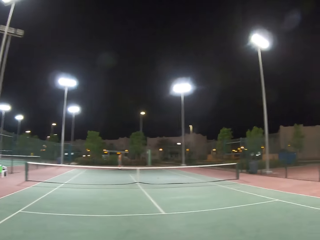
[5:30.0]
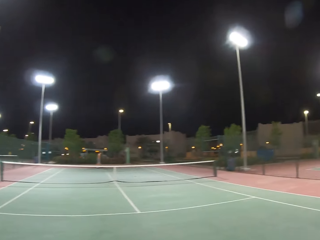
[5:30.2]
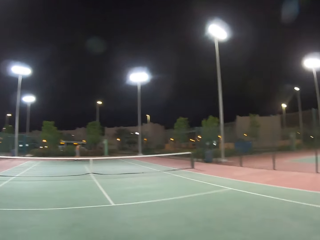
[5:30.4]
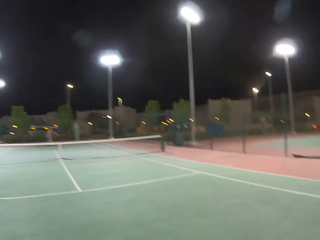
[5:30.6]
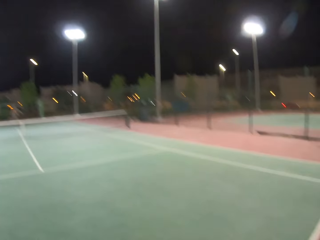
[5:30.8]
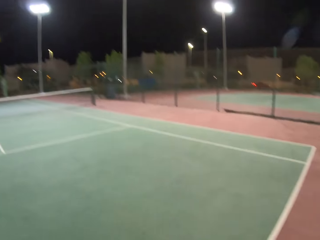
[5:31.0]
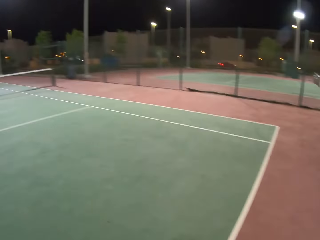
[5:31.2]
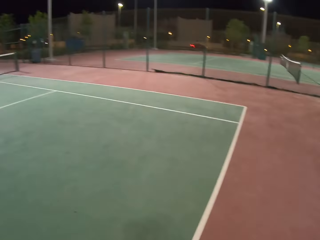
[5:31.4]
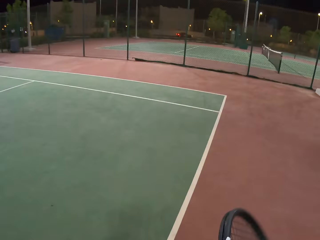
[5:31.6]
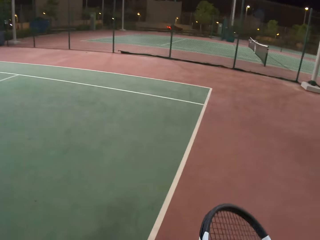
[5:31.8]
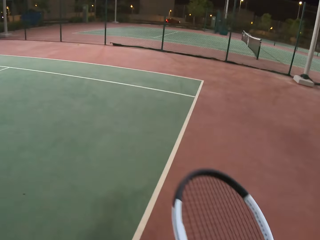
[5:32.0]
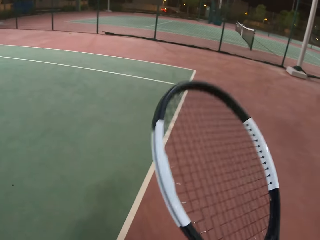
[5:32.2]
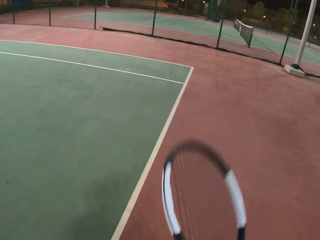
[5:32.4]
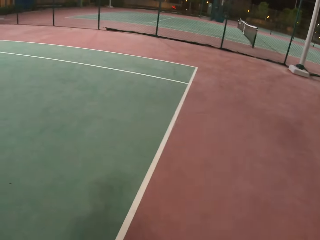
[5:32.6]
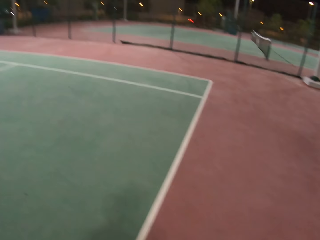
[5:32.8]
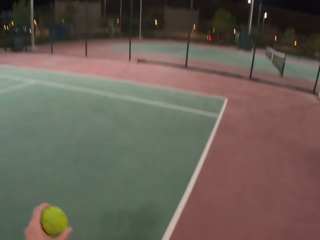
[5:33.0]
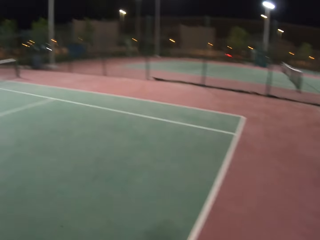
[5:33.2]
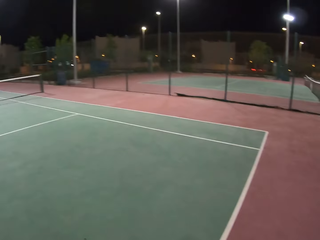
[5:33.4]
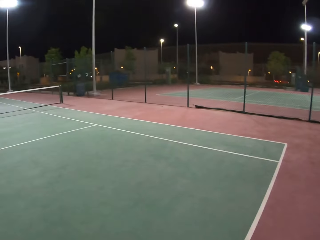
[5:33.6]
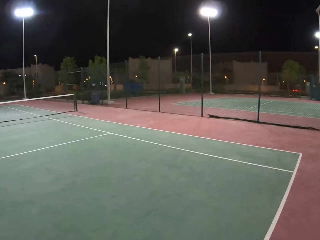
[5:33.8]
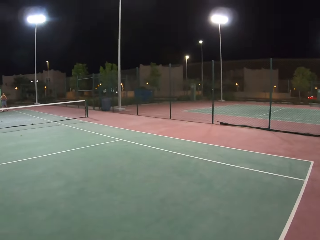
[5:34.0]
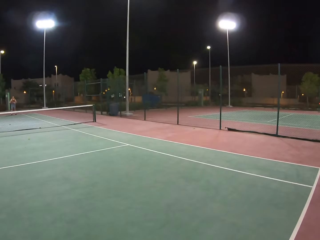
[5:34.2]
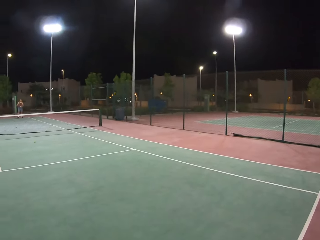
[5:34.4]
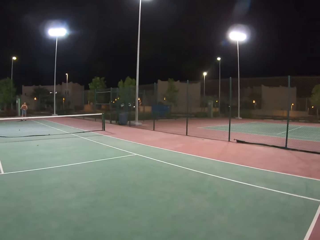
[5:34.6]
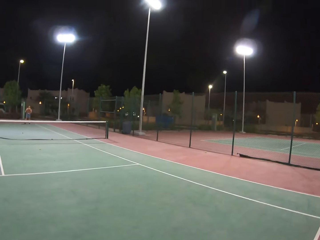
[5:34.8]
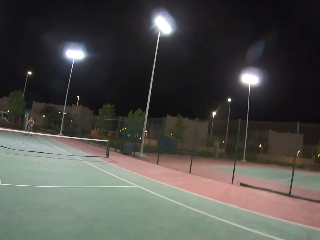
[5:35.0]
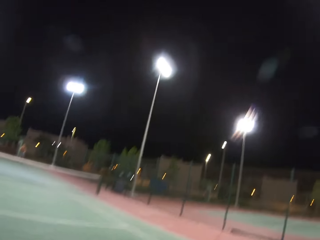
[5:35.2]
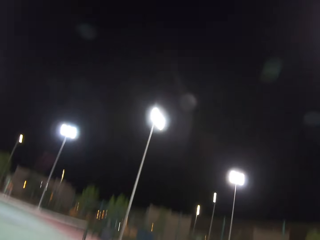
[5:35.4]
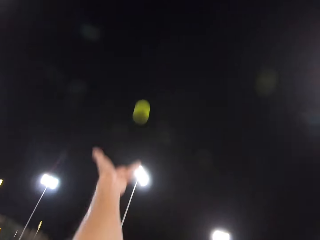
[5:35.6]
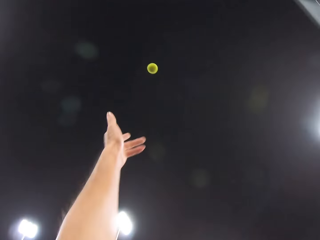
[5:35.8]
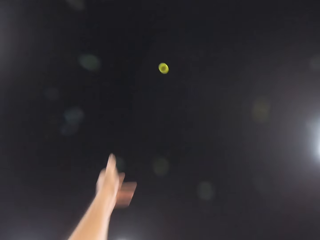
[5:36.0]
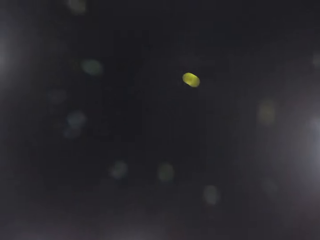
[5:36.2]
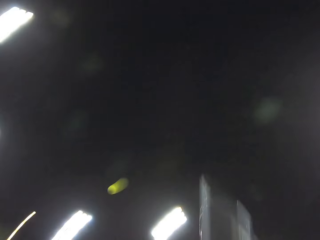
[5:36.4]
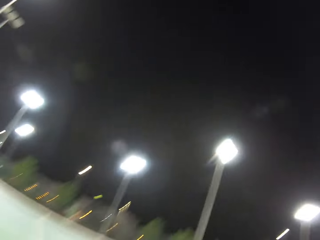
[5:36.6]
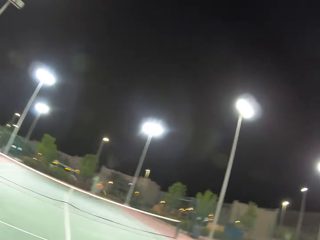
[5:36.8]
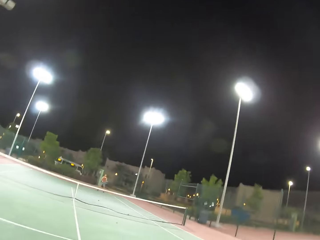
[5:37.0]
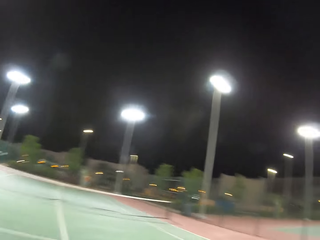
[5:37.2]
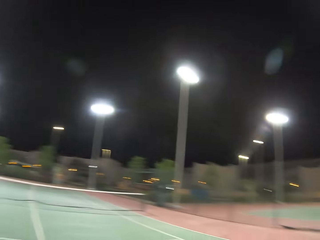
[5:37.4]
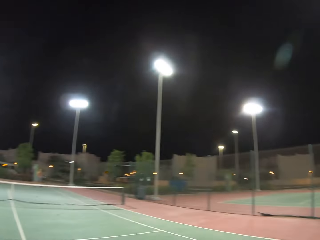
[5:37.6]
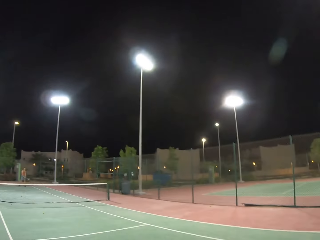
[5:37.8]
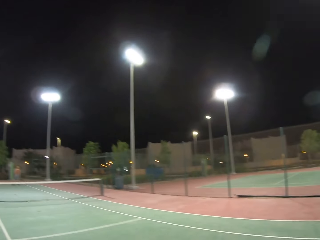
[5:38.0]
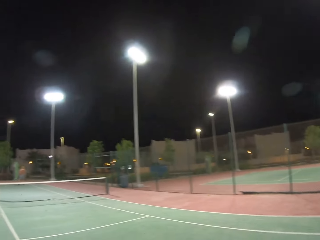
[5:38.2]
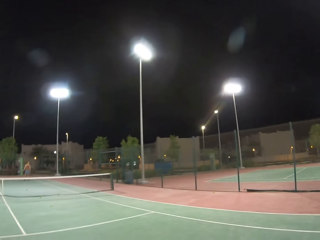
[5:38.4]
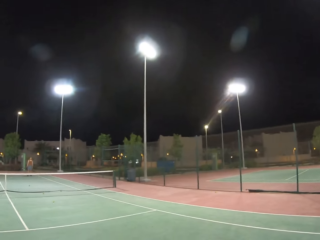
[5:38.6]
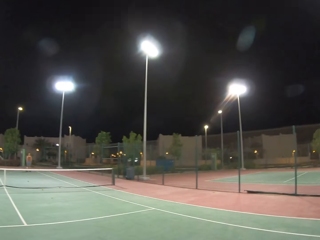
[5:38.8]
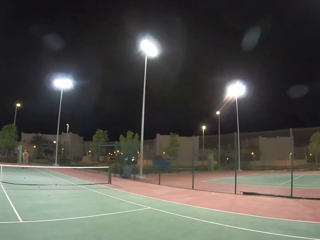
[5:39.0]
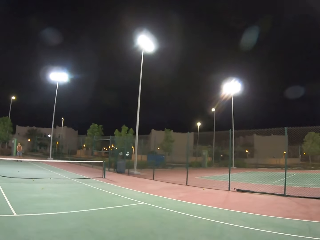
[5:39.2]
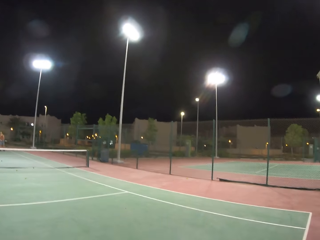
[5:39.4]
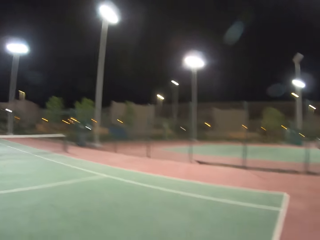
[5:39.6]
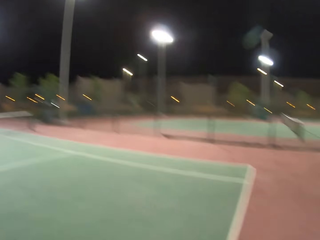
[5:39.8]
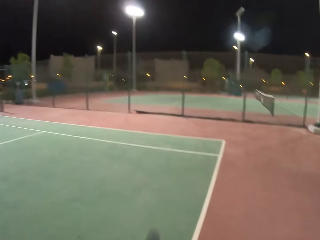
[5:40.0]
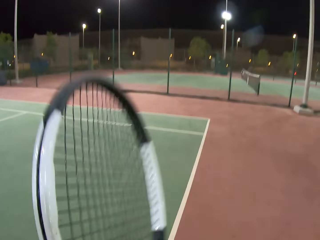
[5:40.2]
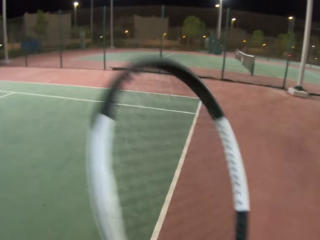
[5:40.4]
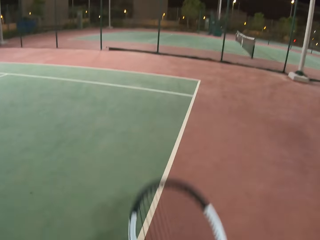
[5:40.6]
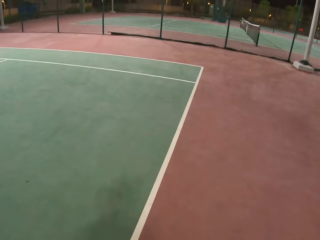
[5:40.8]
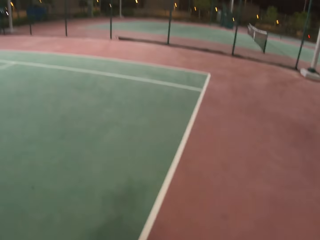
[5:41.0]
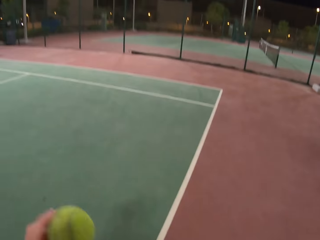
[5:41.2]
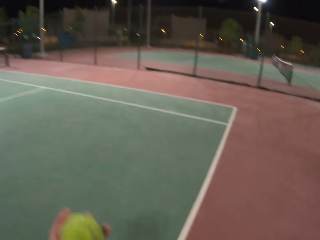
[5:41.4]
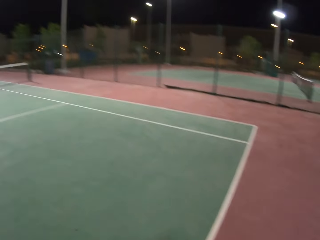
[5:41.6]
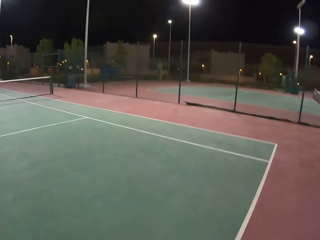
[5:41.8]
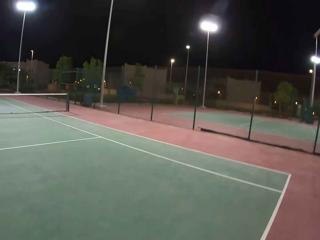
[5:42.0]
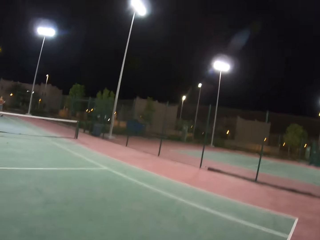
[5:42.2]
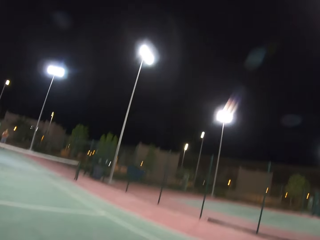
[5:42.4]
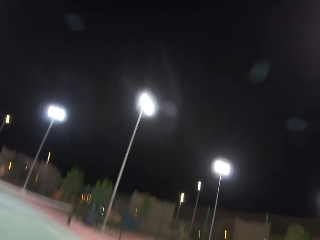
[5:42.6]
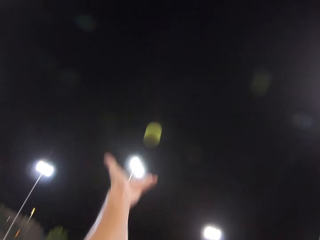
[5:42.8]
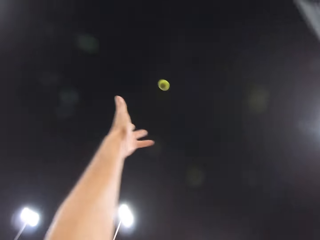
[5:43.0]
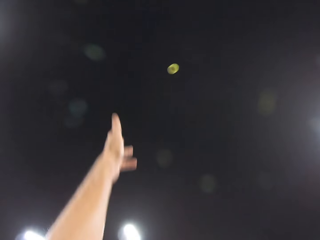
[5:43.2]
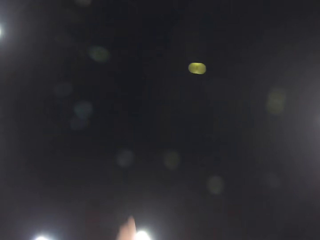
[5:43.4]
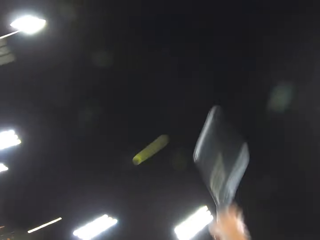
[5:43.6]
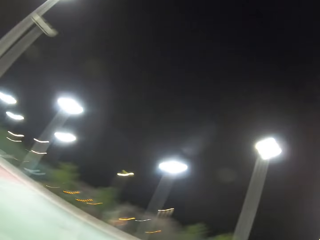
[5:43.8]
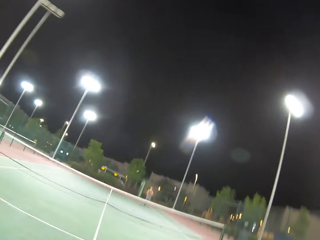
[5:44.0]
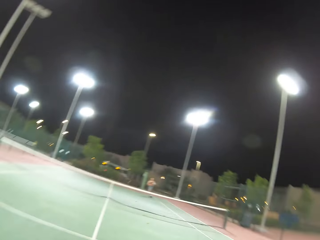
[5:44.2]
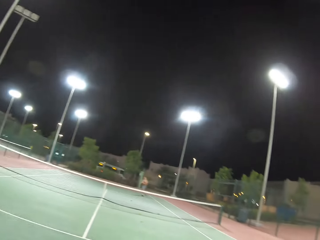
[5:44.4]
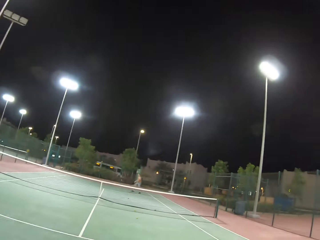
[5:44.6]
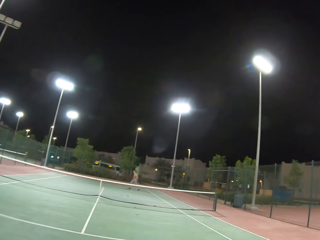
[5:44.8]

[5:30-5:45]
The camera wearer walks around the tennis court. They dribble the ball. A man looks around the tennis court. The camera wearer plays tennis with the man. The man looks around the tennis court. The camera wearer dribbles the ball. They play tennis with the man.

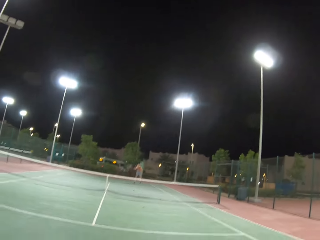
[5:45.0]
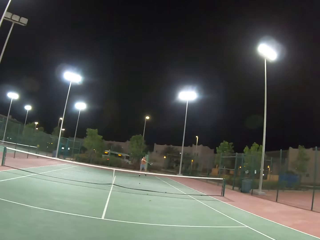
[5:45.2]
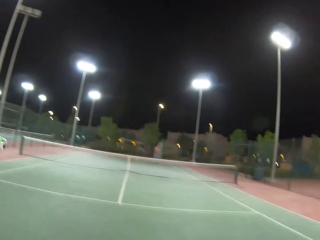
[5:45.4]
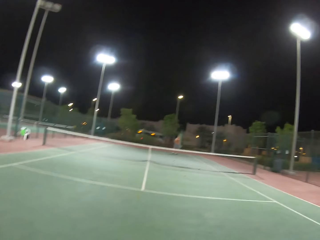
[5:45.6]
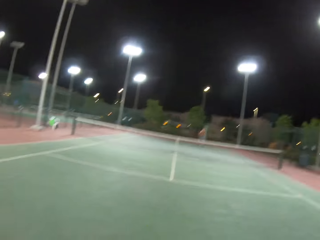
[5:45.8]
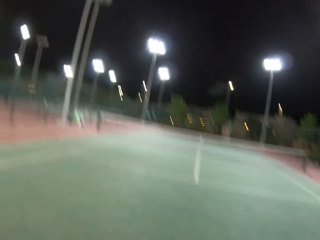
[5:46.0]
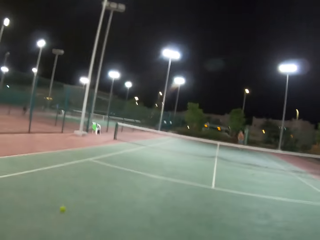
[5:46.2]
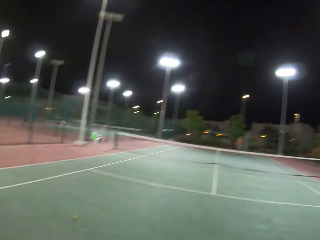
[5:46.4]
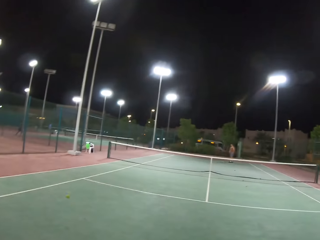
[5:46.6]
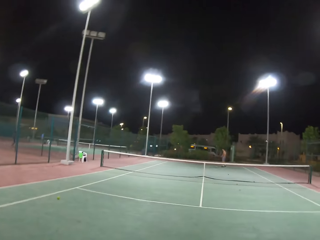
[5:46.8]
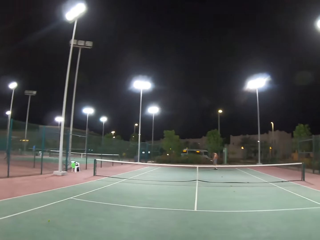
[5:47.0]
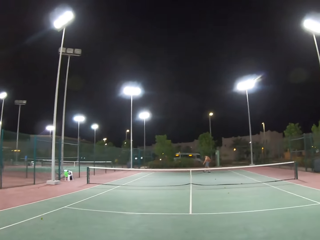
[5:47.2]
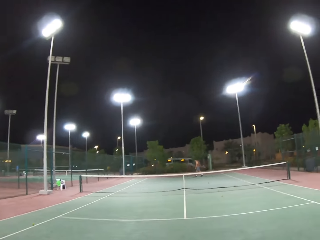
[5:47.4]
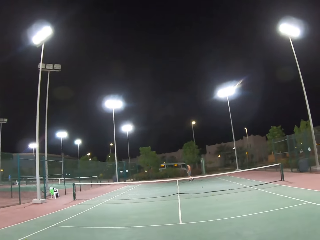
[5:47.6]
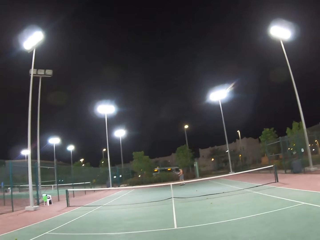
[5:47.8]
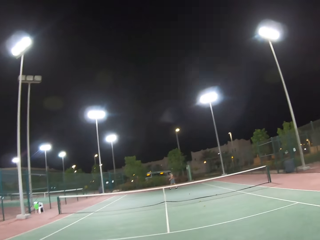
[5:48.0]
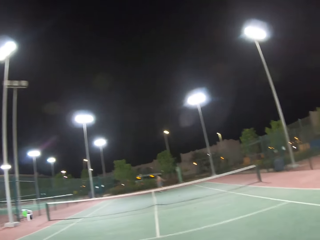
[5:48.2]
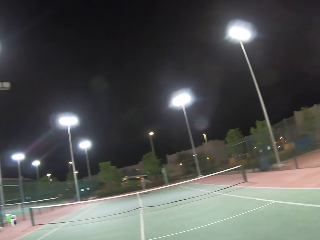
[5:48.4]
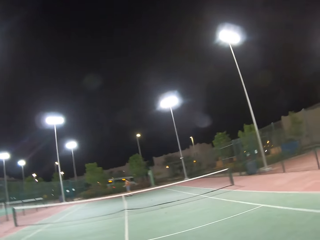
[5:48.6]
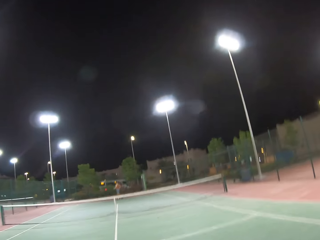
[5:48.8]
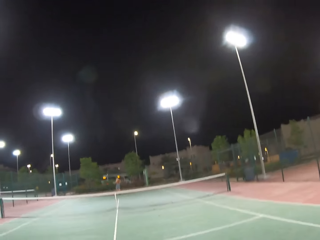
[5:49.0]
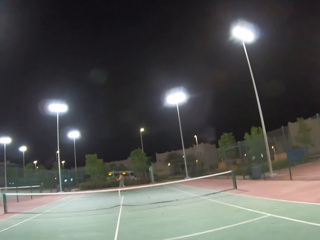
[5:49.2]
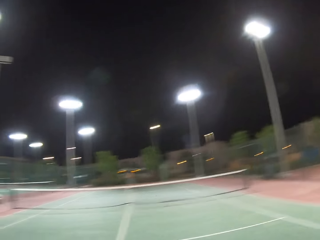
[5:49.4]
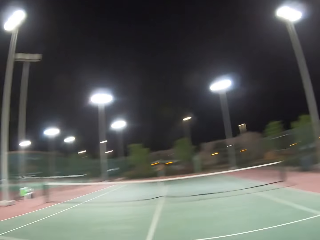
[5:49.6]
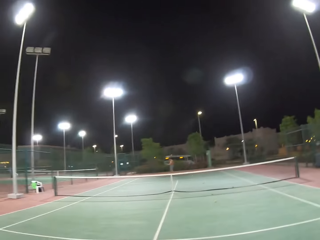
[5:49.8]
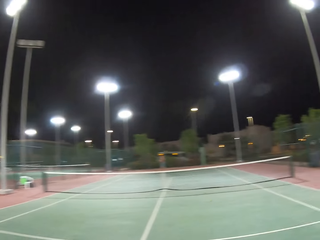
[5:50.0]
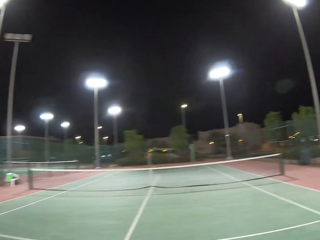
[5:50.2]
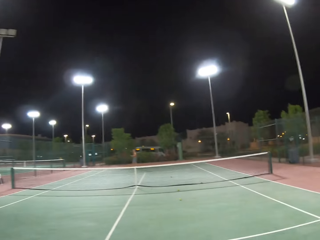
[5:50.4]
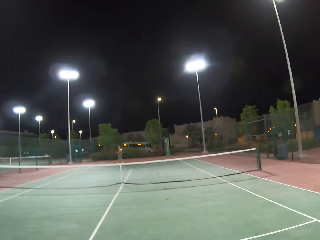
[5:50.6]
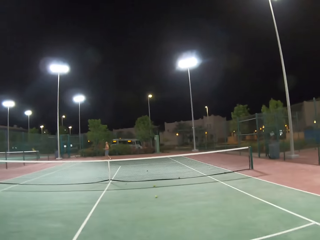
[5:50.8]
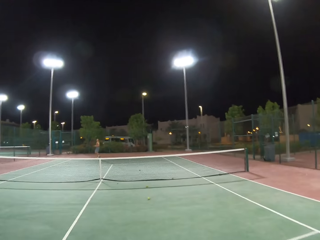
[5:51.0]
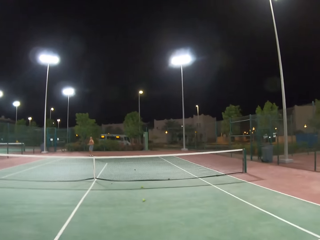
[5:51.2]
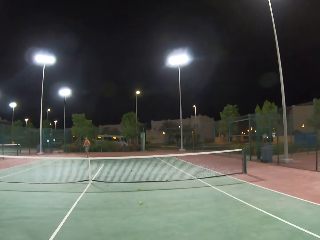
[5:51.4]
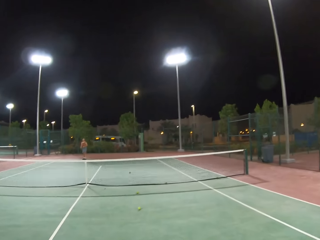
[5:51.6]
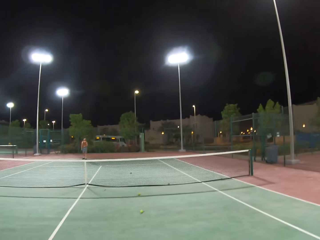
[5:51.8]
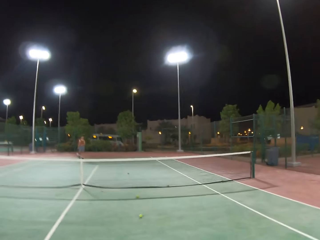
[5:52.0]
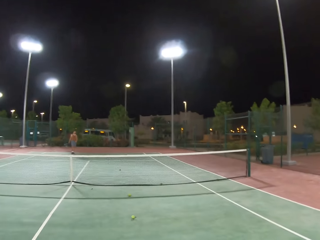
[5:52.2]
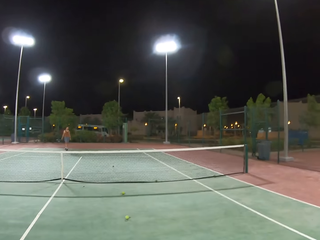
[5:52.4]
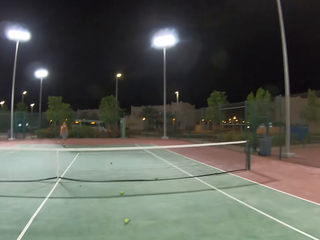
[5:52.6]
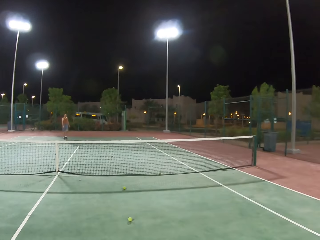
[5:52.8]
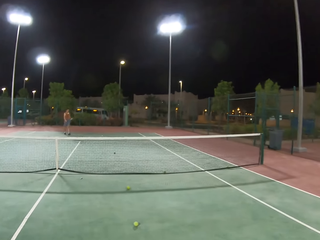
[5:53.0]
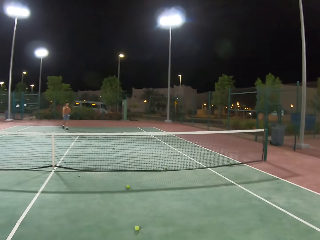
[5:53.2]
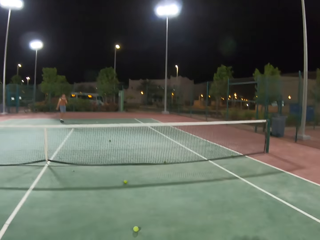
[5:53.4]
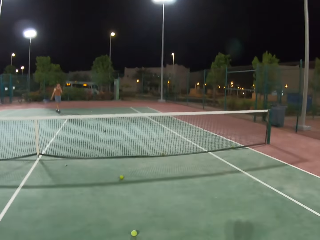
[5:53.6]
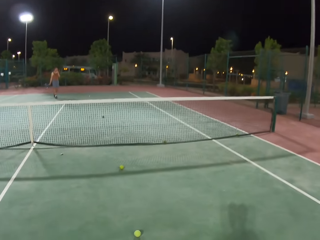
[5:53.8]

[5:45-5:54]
A man walks around the tennis court. The camera wearer walks around the tennis court towards the badminton ball.
